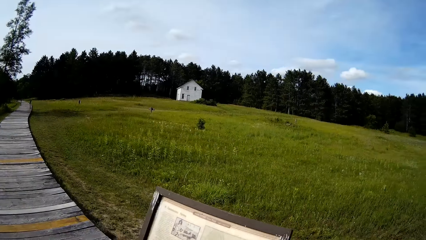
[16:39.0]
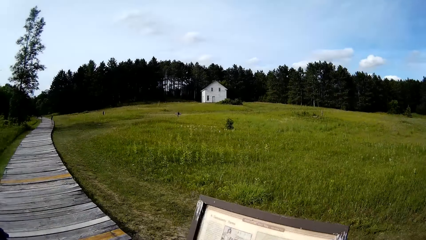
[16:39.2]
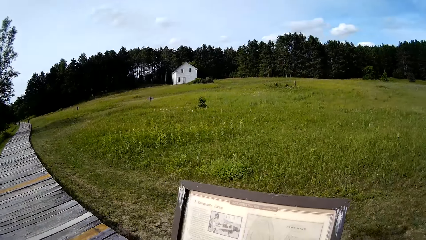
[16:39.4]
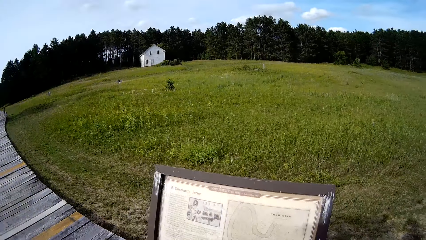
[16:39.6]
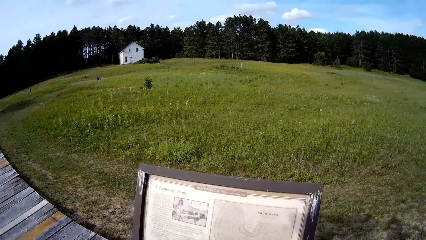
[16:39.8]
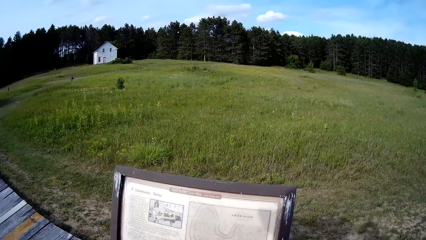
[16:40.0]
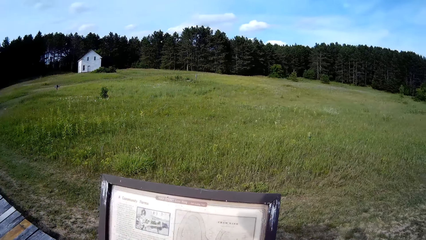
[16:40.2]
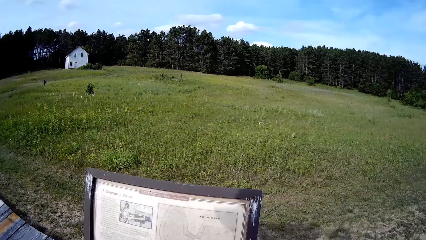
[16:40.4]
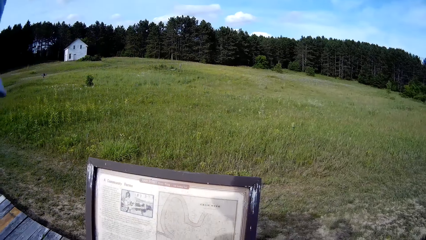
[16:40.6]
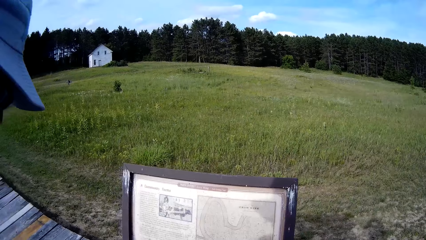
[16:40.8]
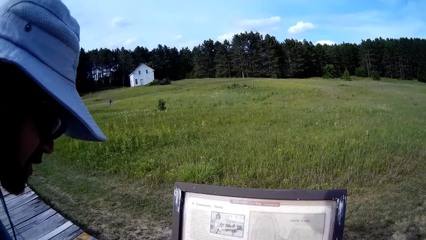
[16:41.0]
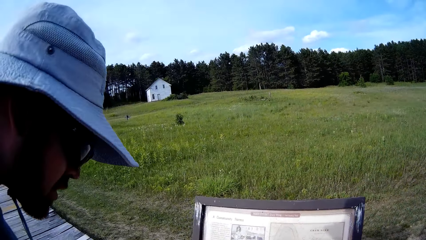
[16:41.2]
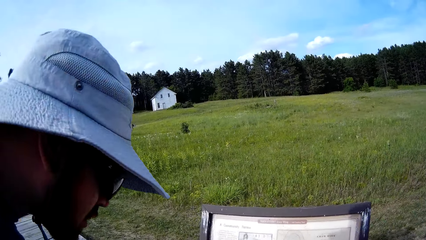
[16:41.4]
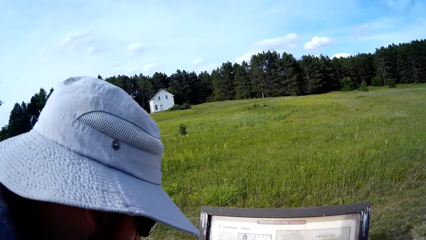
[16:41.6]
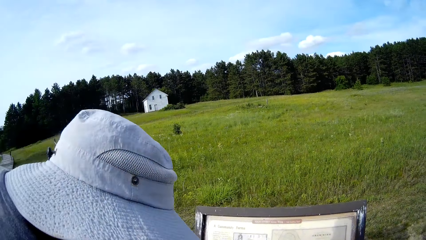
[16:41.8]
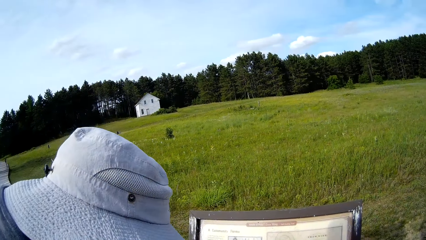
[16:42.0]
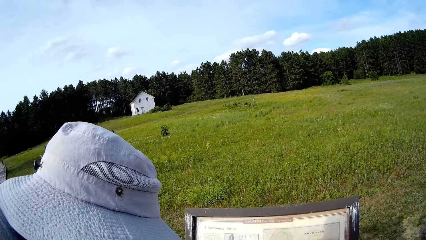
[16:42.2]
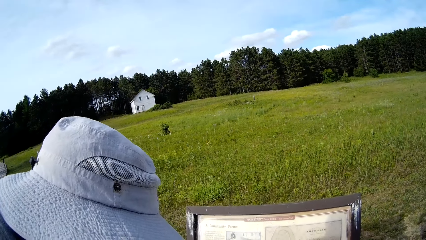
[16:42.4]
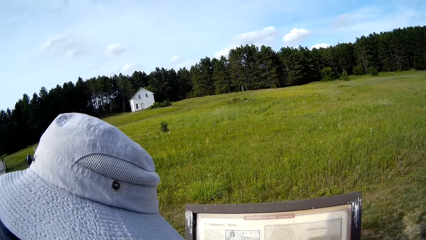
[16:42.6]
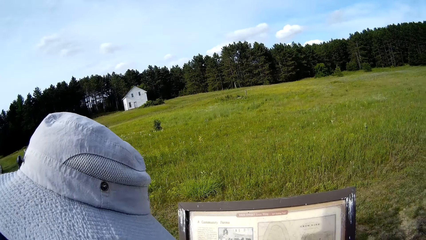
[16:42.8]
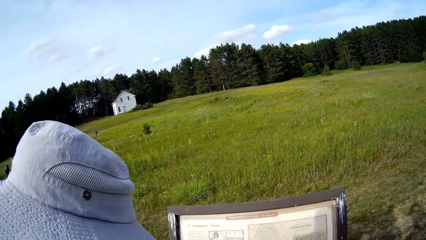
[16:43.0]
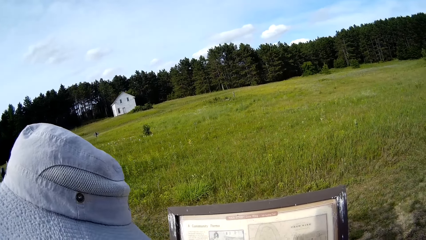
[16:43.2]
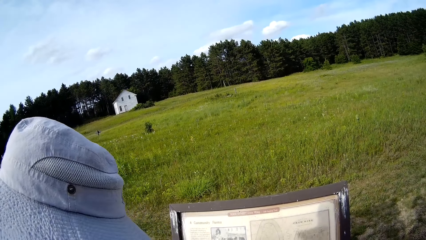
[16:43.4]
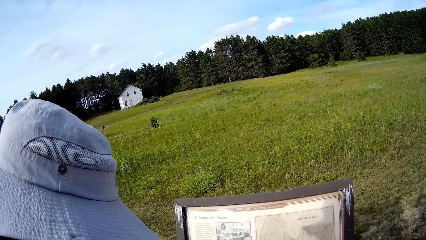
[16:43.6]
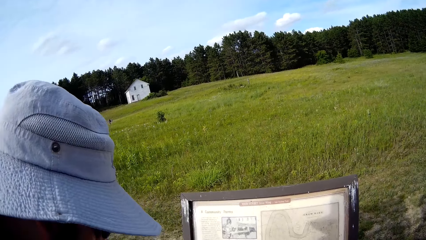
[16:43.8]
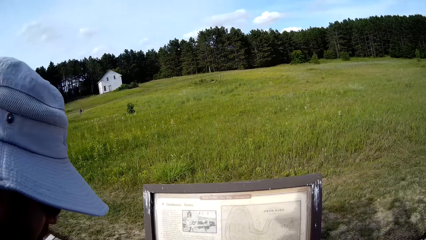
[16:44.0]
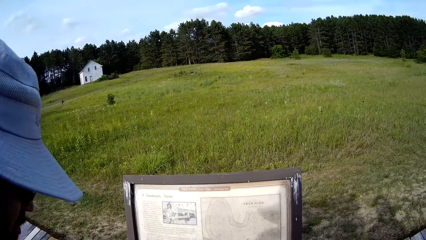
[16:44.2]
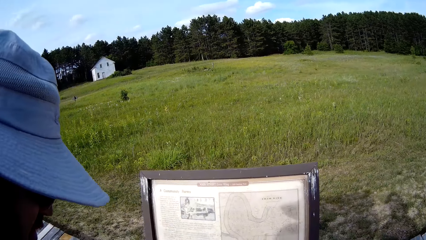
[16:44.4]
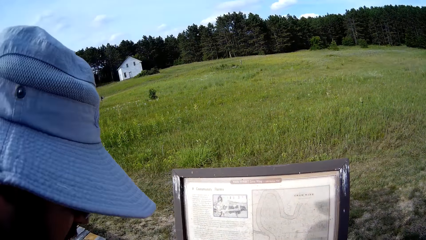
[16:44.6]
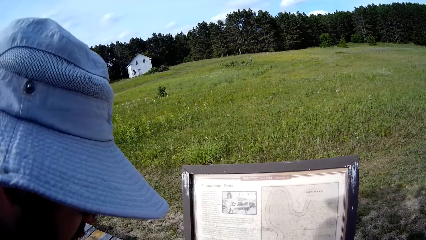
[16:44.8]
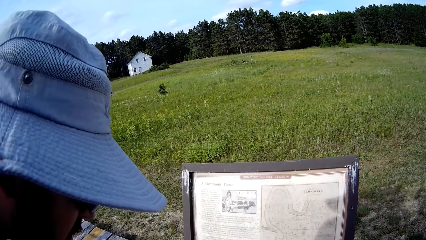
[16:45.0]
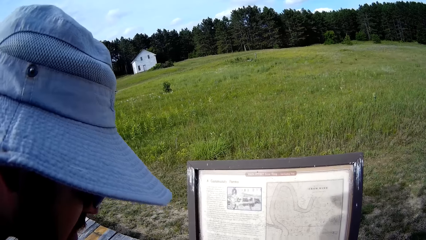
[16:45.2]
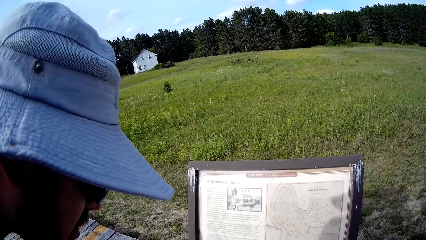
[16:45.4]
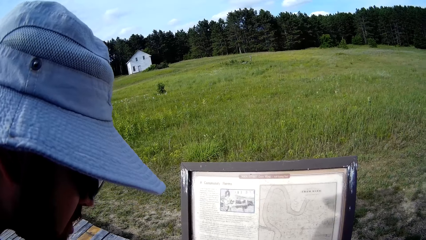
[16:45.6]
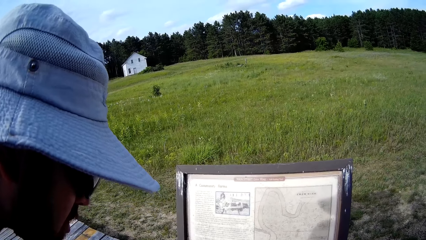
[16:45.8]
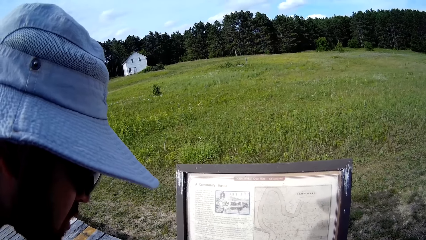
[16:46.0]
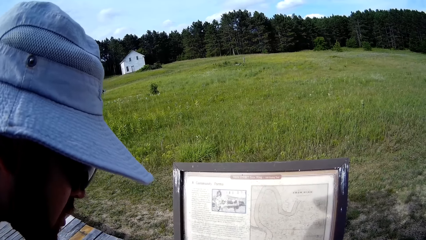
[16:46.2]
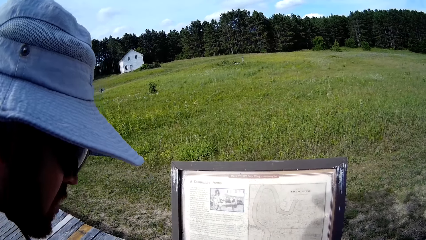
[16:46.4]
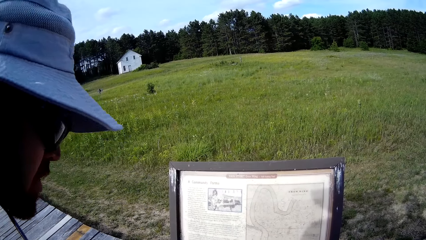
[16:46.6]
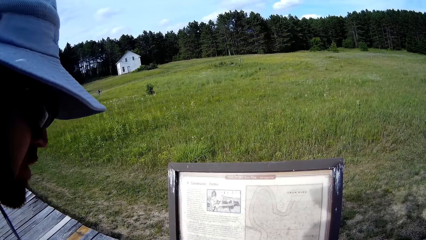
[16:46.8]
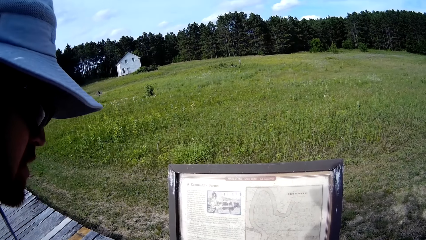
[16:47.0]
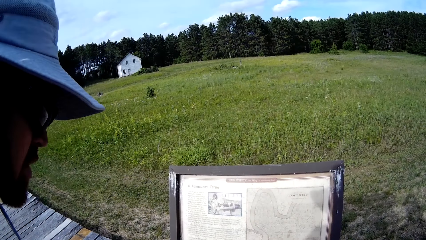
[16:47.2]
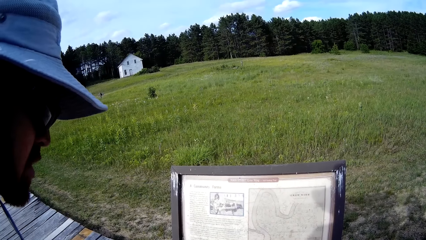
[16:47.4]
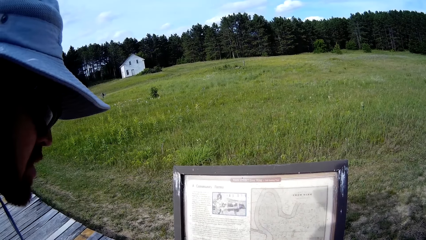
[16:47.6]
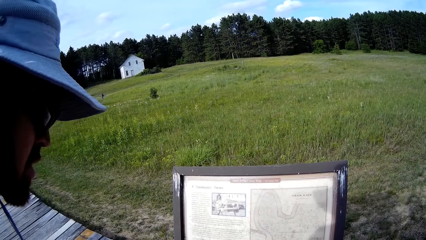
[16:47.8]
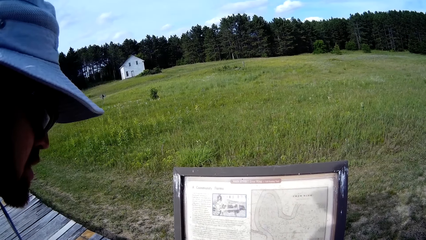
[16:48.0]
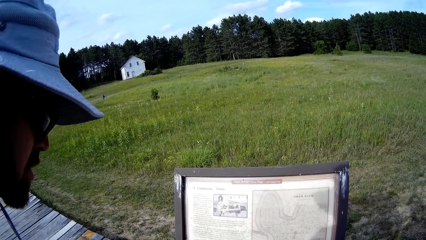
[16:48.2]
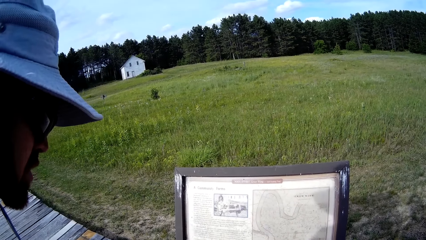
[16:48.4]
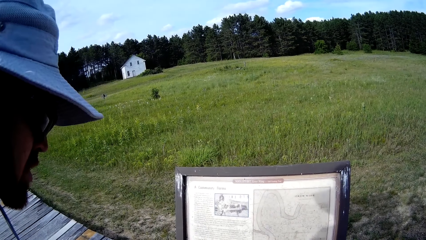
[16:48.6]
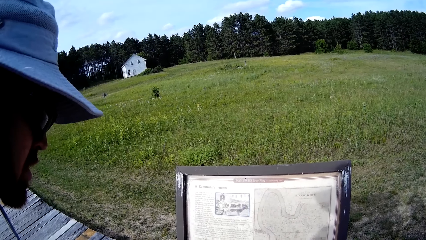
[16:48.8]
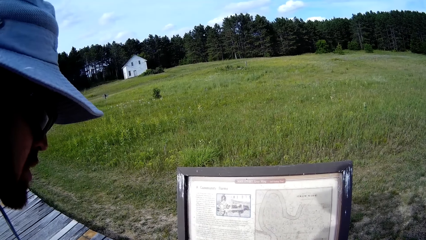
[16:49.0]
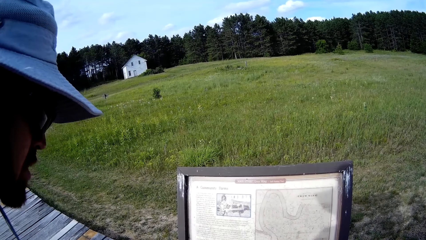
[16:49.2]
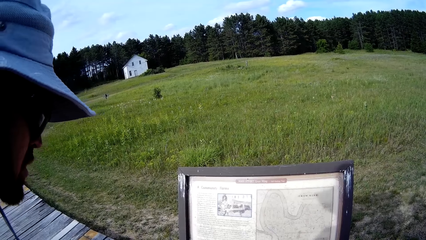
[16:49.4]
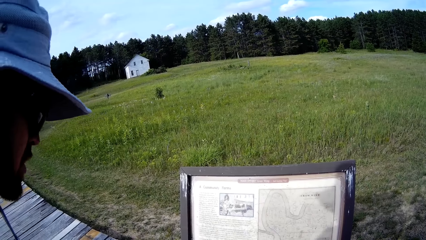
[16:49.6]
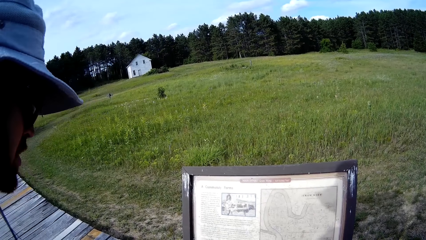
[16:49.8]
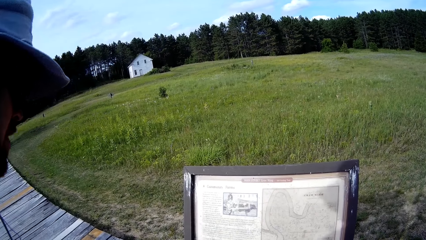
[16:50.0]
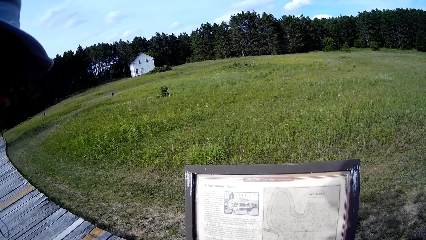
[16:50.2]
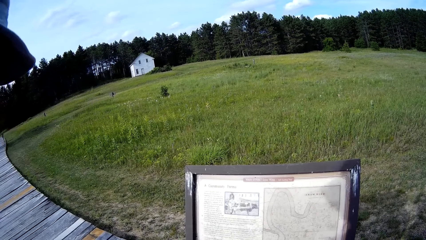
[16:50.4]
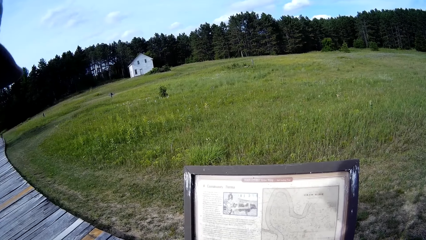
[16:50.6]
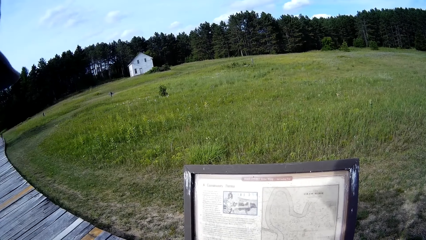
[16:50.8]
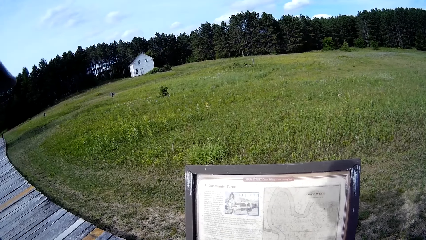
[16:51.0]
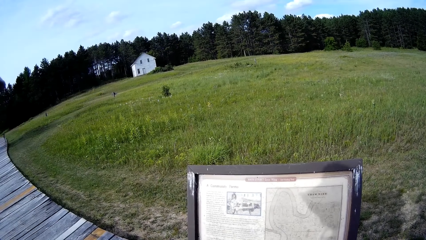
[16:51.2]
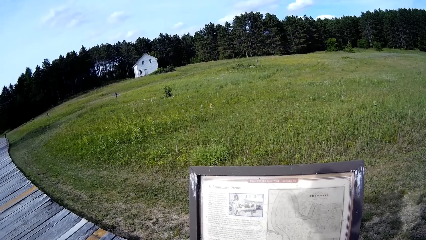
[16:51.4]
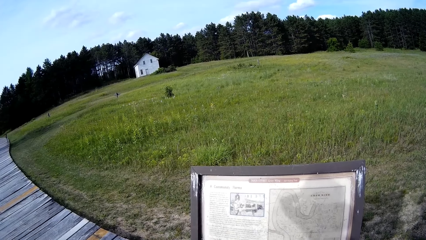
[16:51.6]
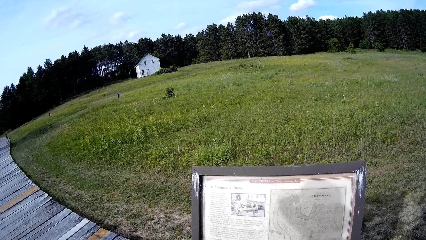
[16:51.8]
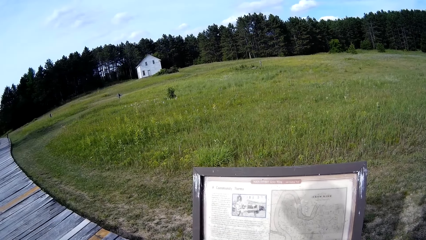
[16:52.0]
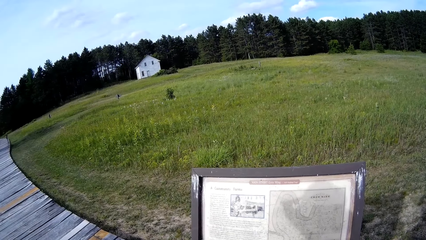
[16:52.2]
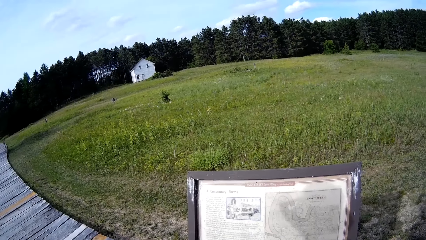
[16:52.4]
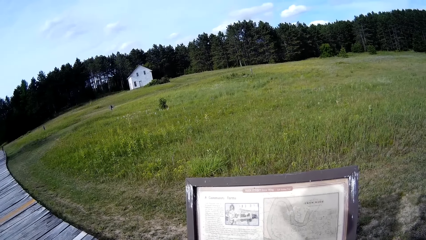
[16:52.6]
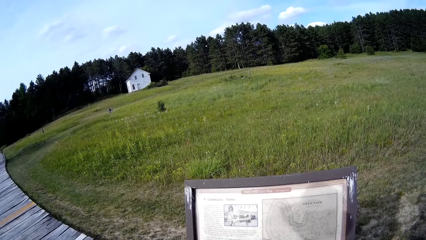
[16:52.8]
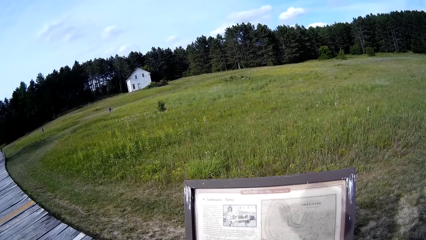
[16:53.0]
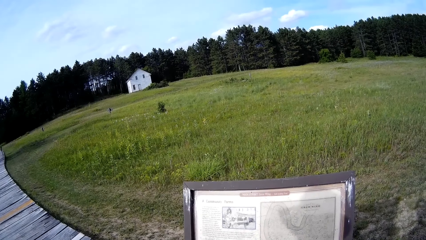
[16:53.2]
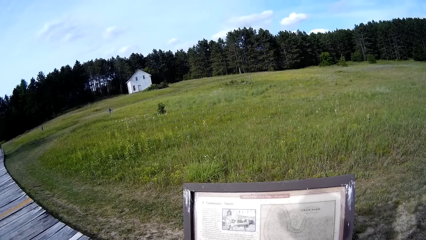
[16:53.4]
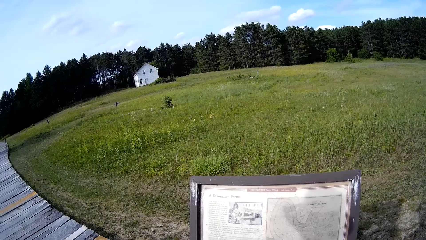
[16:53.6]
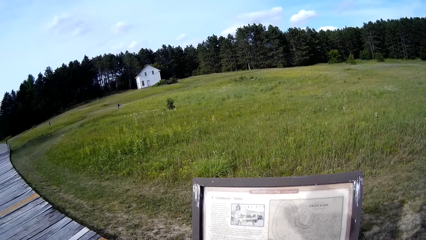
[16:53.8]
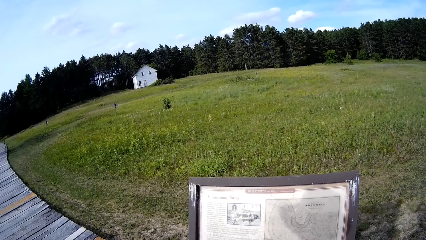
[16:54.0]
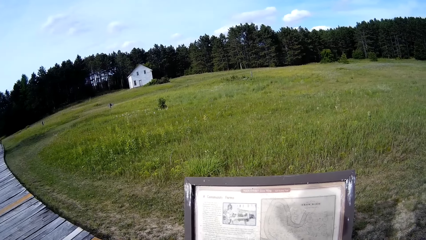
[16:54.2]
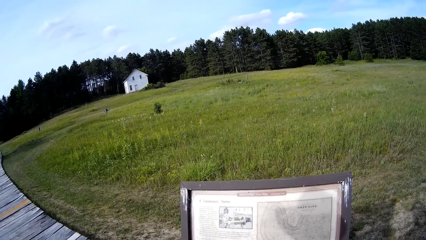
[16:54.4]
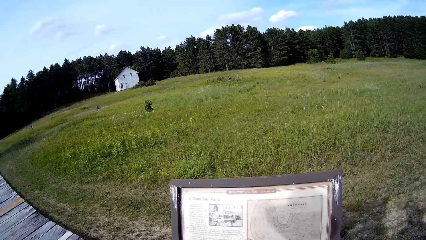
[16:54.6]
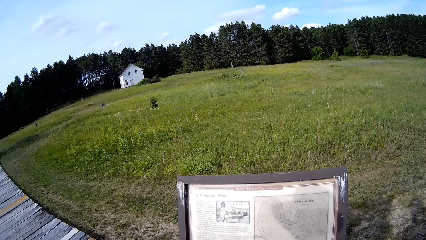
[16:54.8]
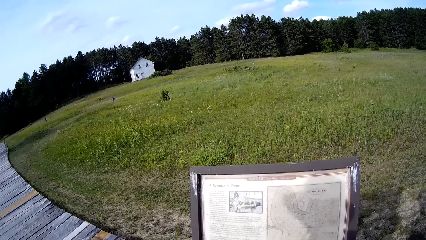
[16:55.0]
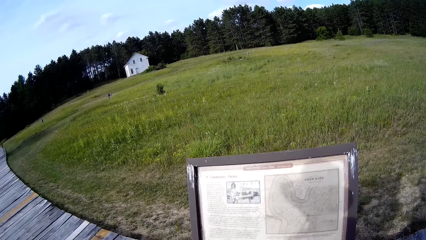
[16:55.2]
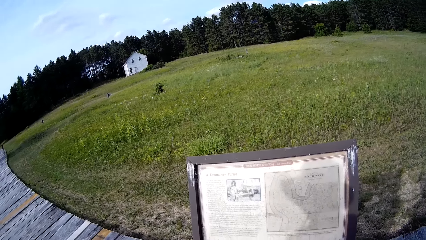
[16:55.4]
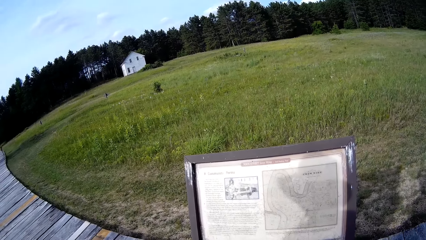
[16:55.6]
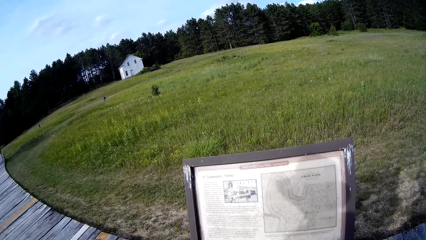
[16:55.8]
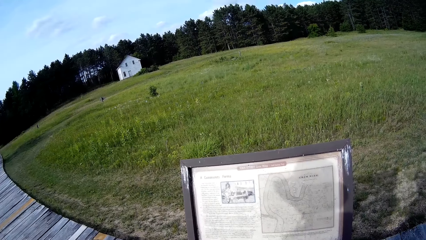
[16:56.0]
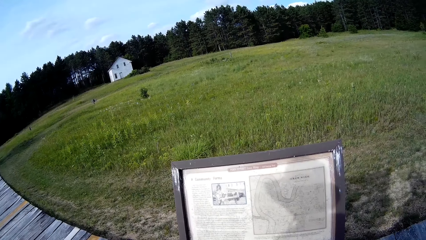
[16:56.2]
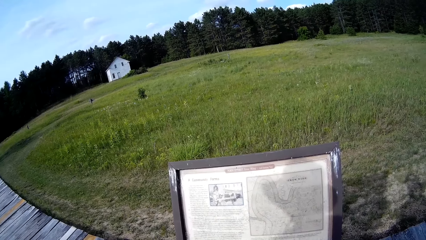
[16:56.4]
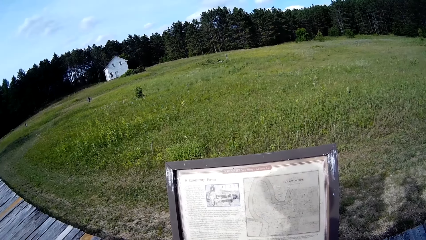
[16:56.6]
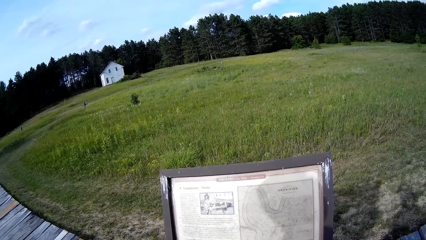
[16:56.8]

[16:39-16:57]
The camera wearer stops on the road with a man with a dog. The man reads the signpost.
